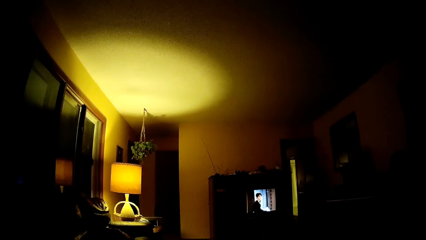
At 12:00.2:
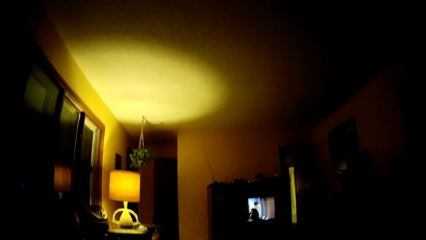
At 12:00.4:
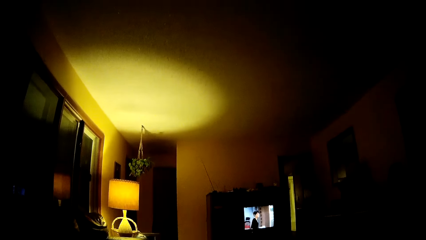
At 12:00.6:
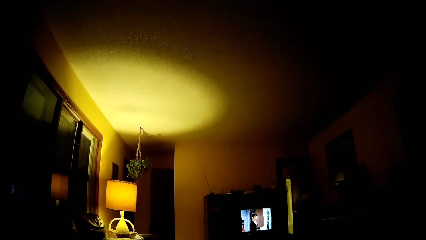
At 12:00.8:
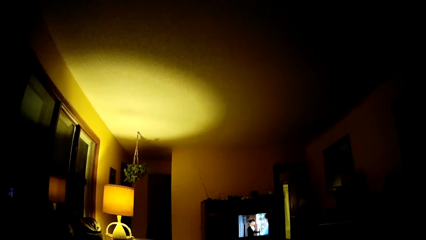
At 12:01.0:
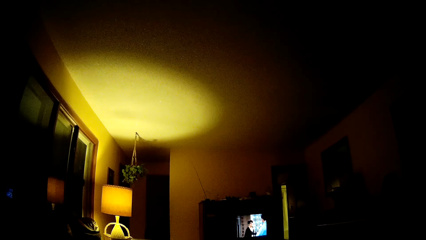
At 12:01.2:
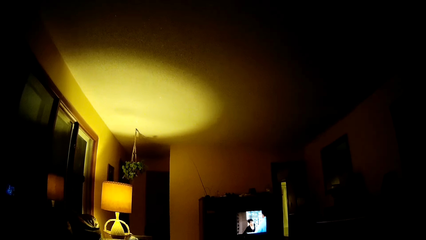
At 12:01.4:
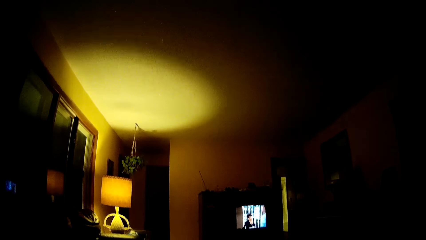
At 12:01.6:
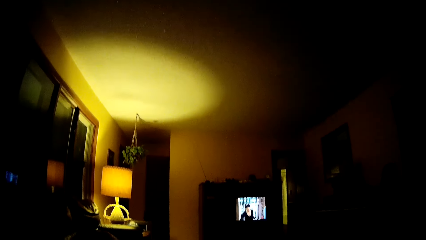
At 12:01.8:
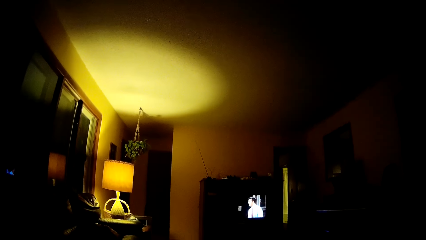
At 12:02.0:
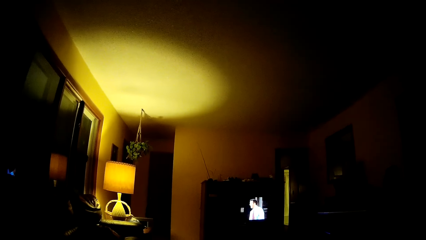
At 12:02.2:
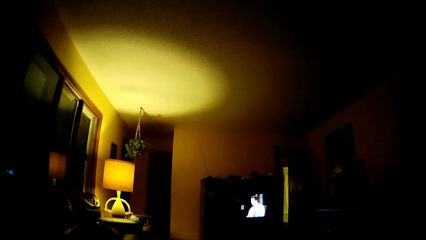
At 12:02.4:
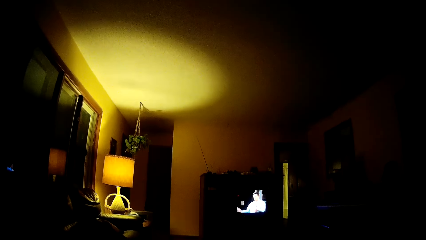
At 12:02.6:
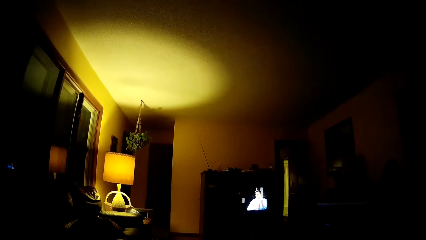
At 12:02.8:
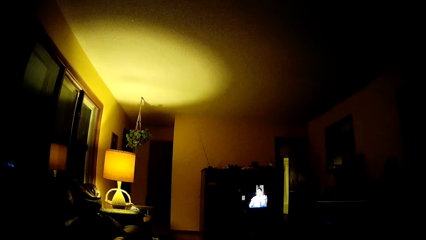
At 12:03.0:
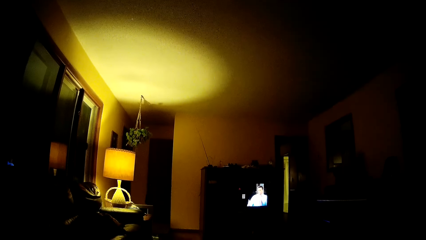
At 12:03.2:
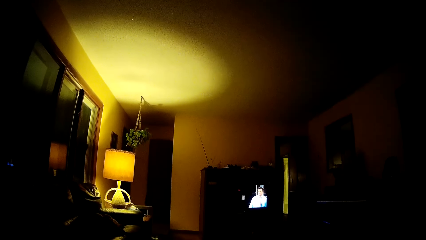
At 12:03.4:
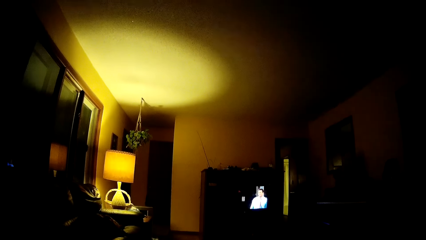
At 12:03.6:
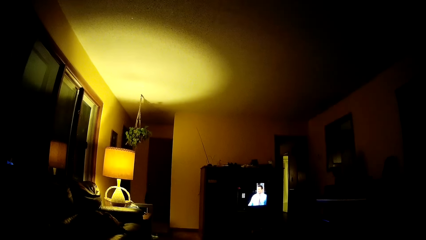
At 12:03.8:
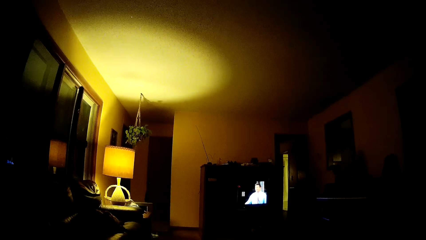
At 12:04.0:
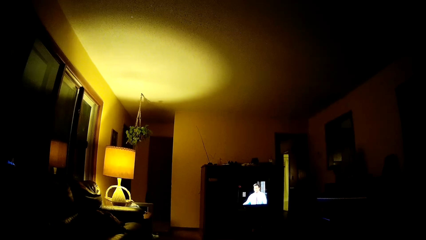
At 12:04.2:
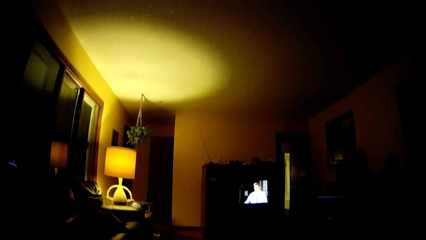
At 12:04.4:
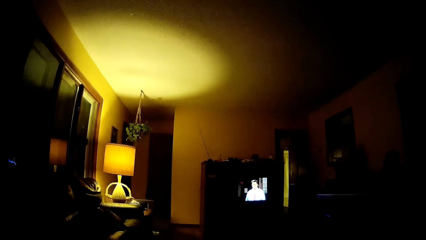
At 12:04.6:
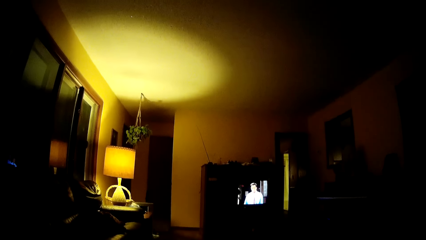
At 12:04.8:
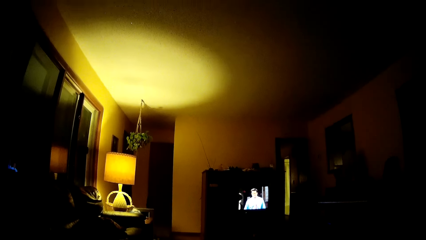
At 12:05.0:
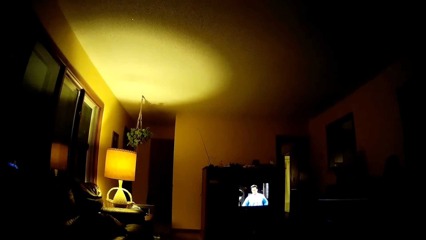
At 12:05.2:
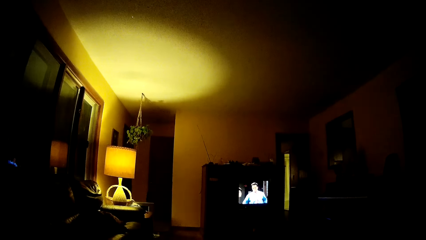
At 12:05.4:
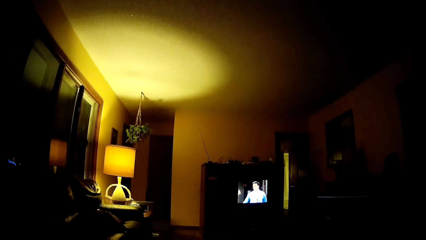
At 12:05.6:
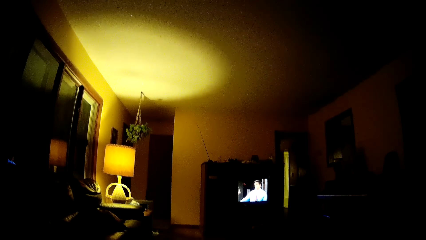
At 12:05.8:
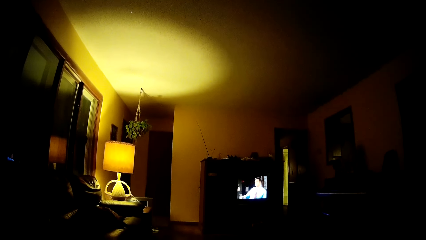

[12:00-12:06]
The camera wearer watches a television.

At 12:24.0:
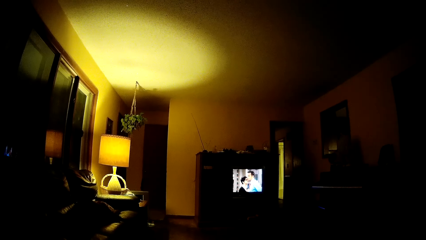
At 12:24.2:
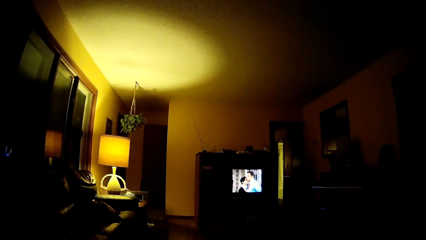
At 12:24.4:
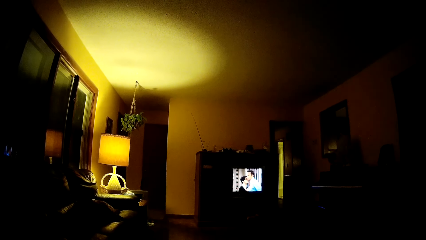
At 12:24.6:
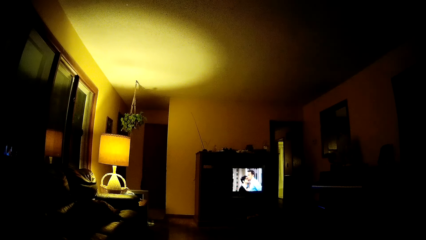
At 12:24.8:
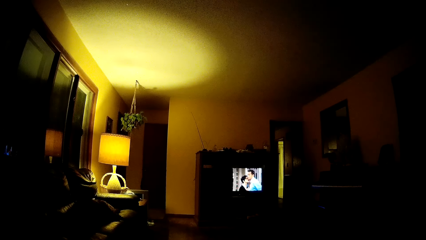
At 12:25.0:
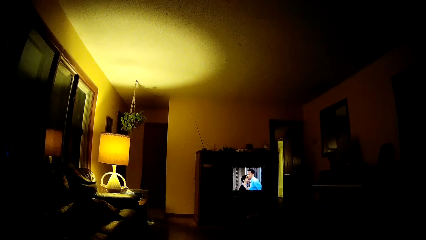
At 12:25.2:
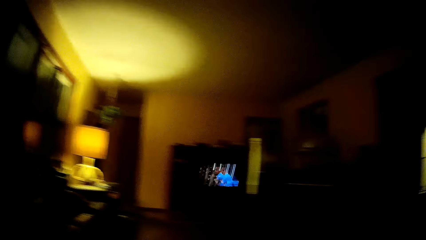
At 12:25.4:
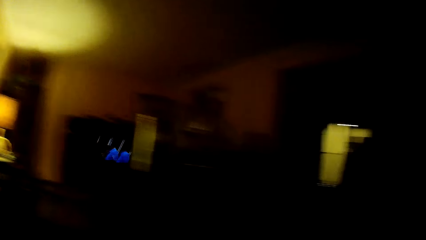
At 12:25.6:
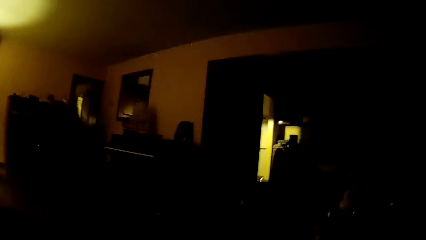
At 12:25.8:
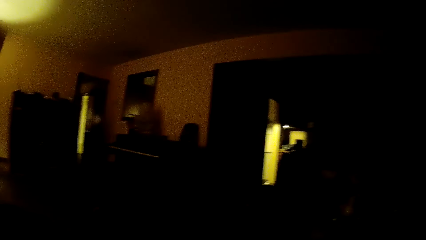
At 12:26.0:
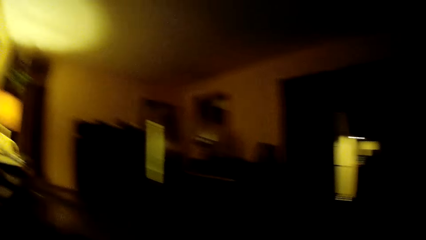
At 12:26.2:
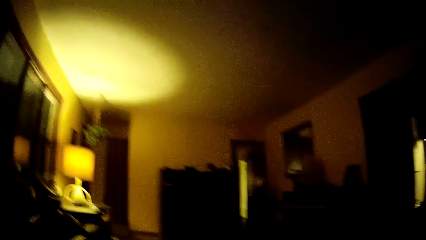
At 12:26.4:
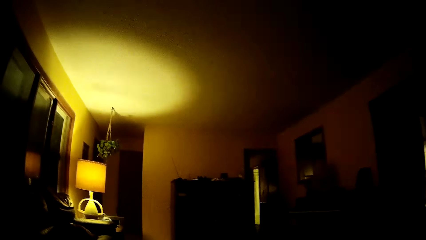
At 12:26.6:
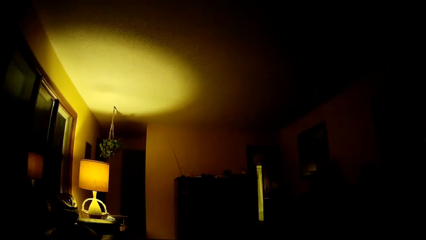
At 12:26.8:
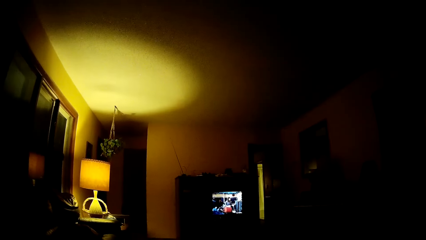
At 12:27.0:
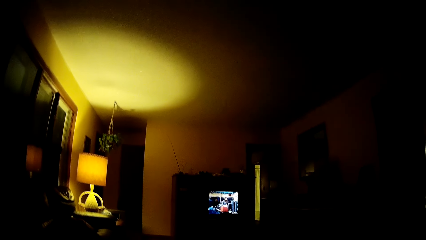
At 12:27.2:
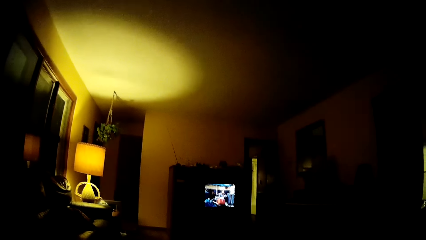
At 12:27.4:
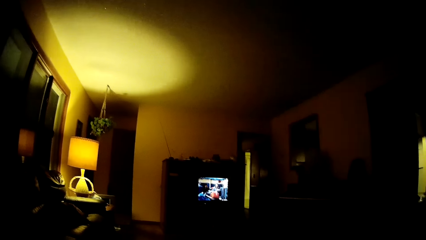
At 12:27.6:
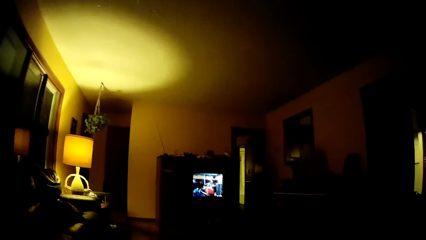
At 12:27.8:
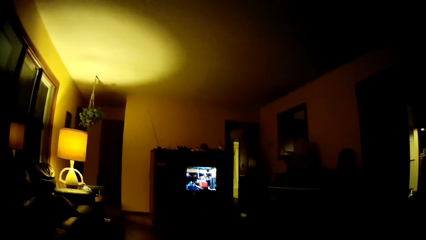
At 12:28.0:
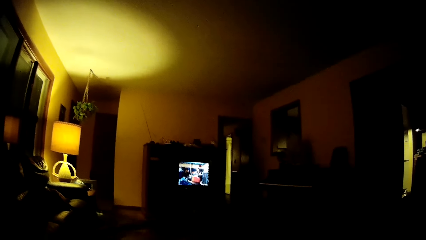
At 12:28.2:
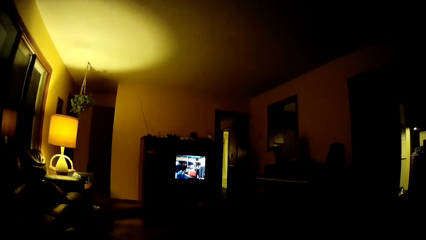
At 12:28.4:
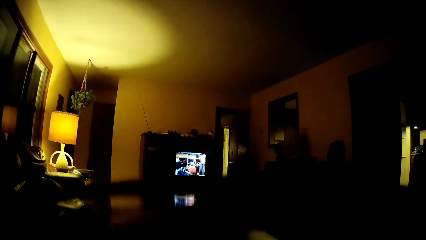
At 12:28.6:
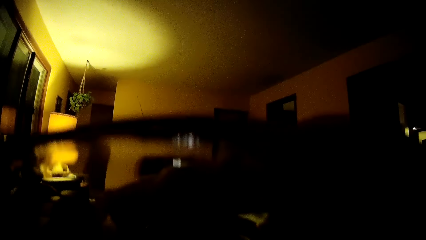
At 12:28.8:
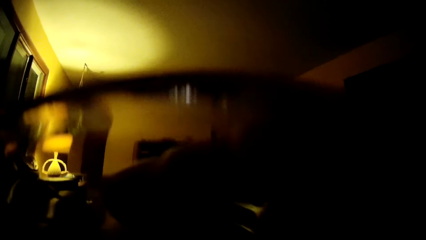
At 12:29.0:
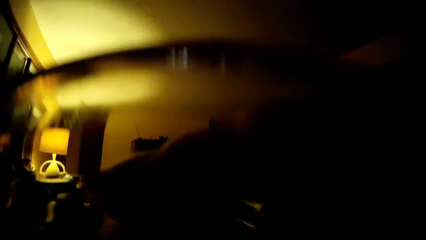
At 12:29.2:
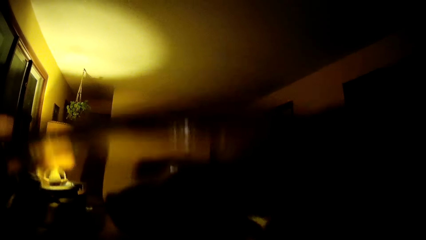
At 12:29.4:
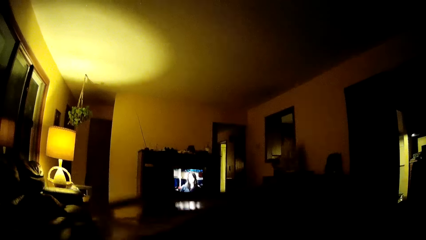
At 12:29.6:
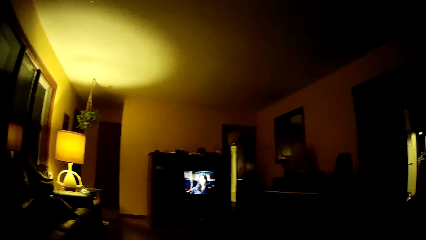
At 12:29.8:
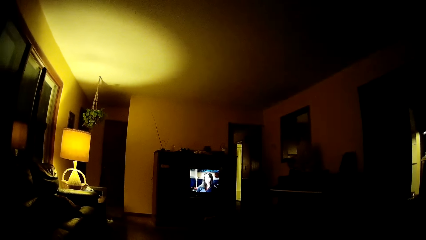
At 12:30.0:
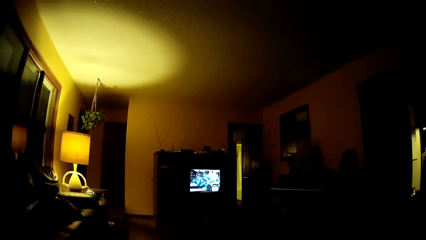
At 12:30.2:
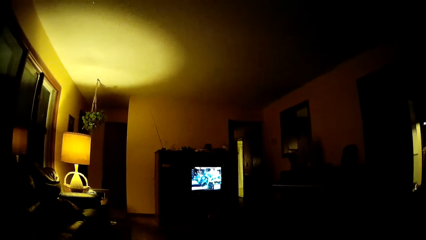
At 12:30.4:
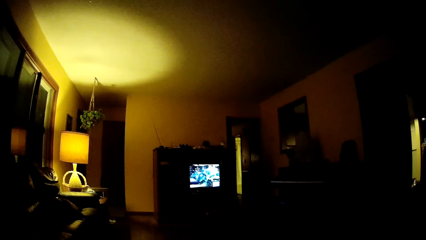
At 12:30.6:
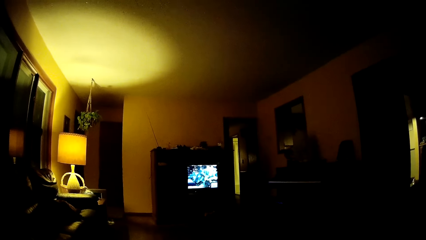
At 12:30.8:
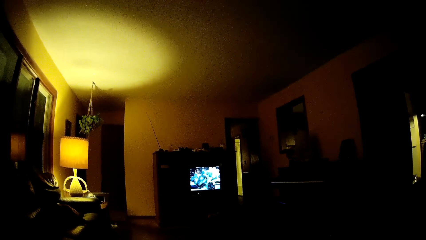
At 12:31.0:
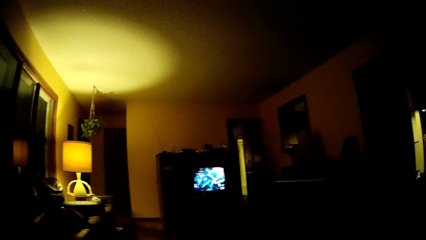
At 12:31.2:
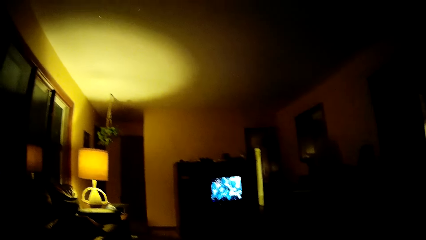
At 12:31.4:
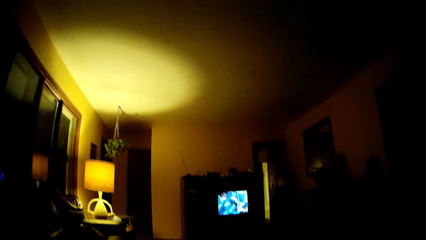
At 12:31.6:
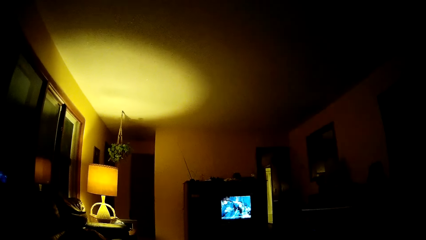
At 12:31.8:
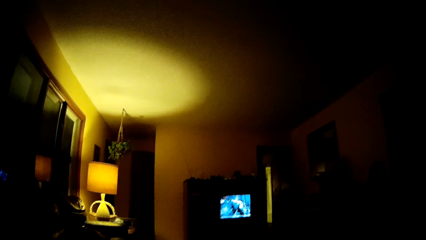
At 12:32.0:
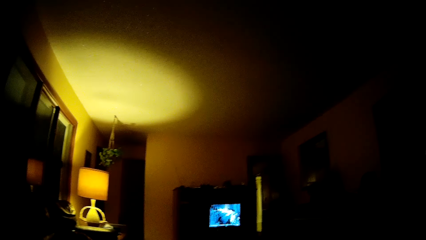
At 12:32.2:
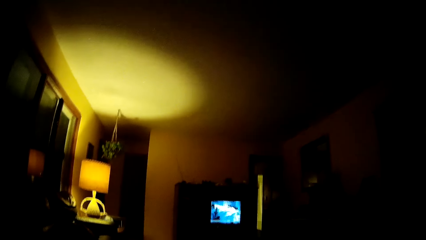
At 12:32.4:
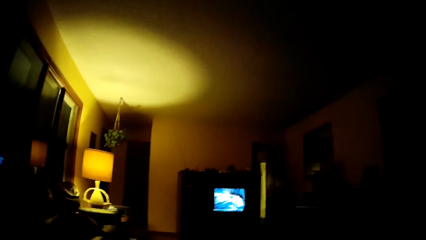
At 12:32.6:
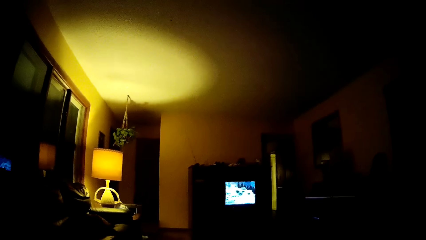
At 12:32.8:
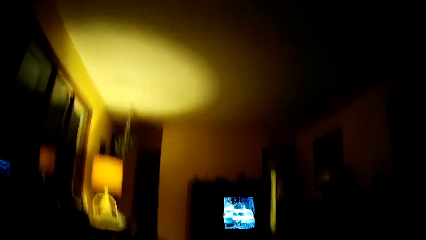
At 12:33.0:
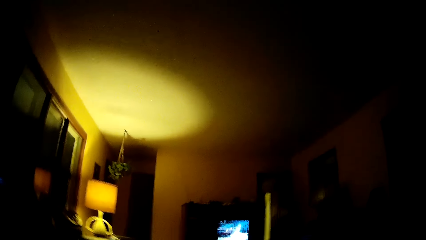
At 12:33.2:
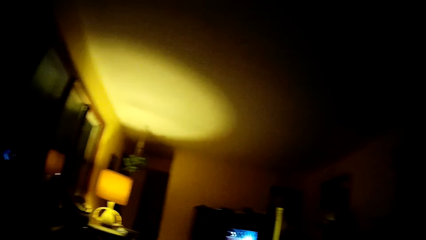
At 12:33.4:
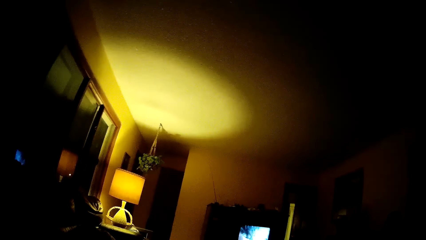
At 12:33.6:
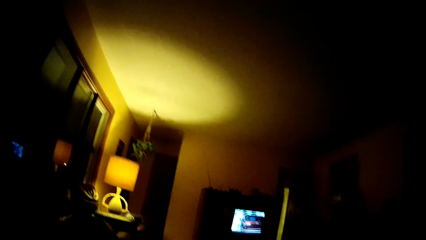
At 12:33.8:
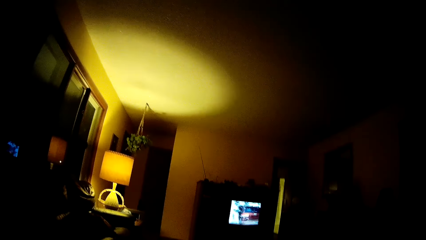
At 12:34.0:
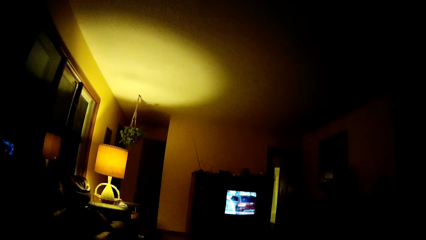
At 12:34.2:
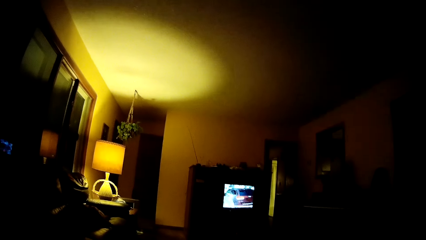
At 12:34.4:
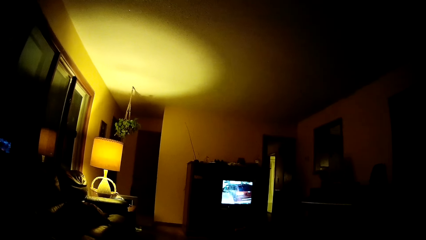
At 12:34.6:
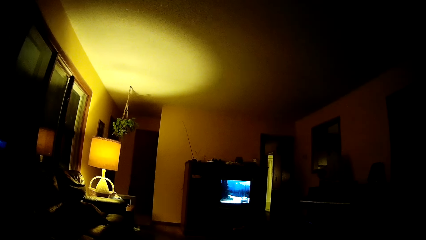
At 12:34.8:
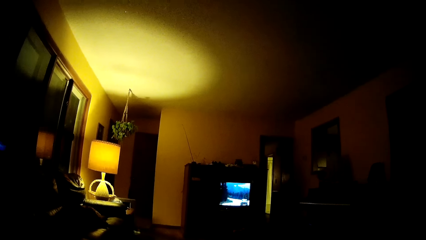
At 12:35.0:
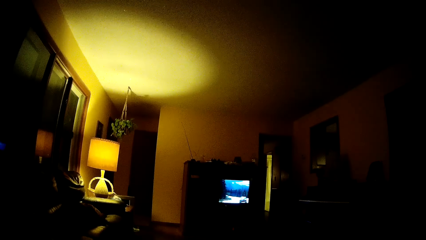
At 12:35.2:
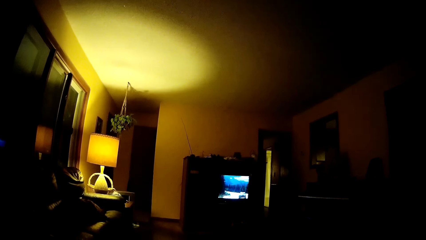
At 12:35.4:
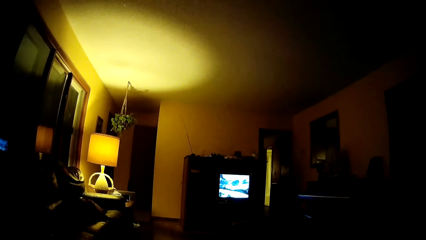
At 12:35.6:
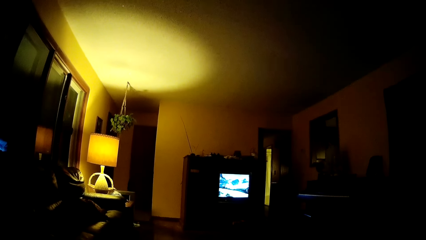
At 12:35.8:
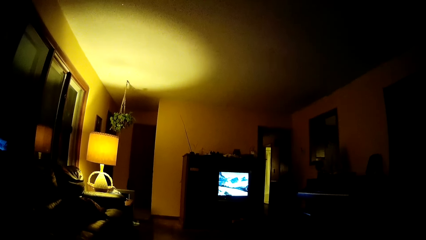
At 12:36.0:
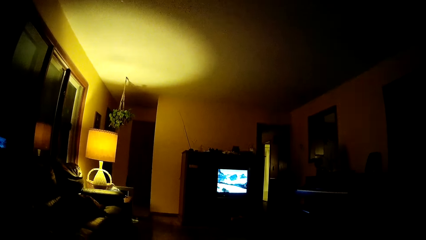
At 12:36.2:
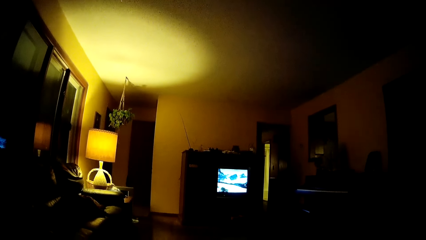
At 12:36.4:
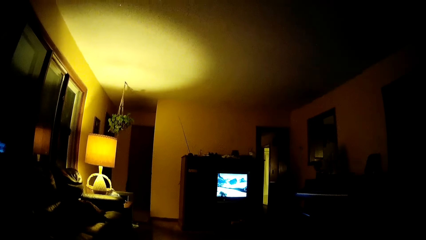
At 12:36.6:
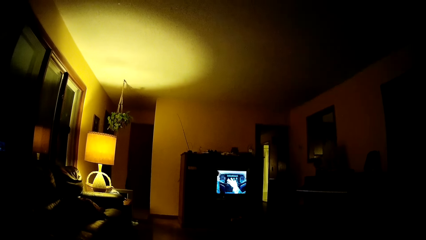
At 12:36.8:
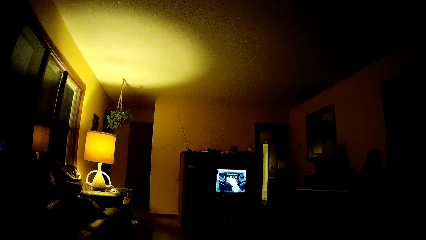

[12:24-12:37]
The camera wearer looks at an entrance. He watches a television. He lifts his glasses with both hands. He looks at the ceiling. He watches the television.
